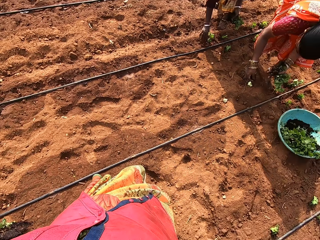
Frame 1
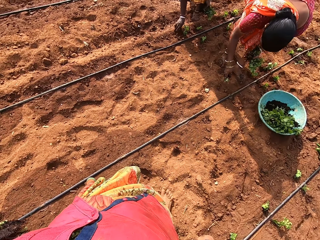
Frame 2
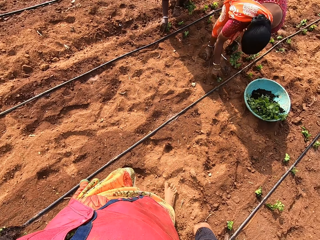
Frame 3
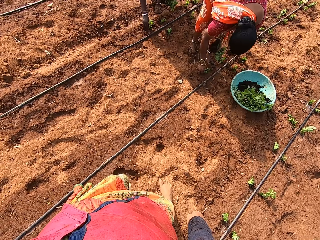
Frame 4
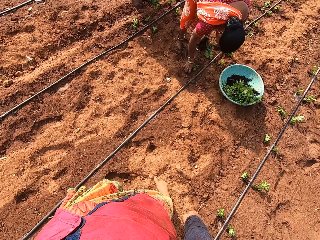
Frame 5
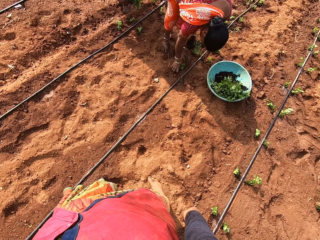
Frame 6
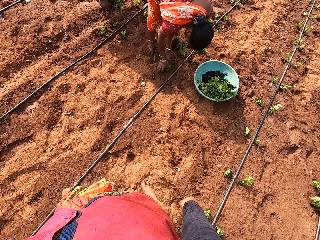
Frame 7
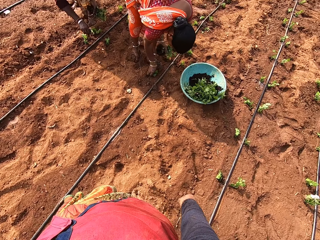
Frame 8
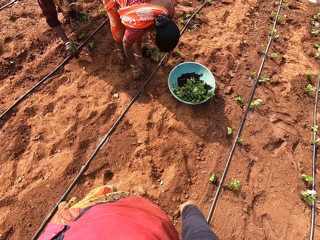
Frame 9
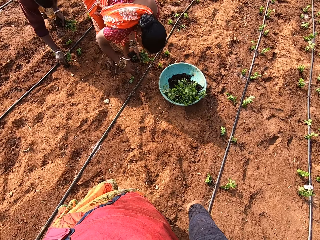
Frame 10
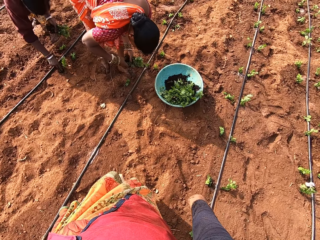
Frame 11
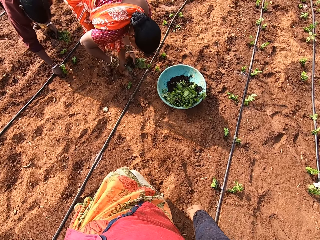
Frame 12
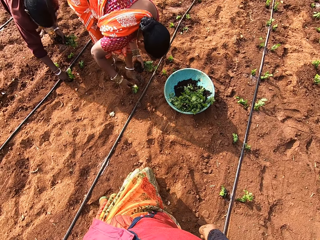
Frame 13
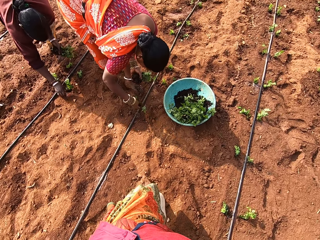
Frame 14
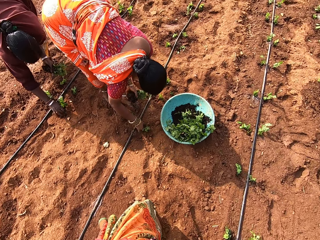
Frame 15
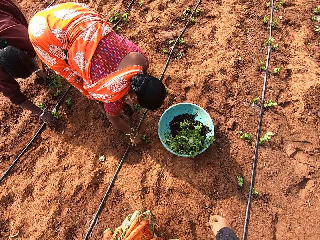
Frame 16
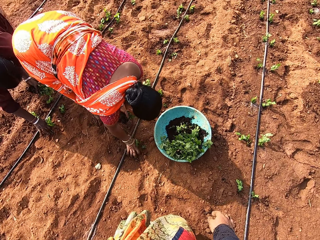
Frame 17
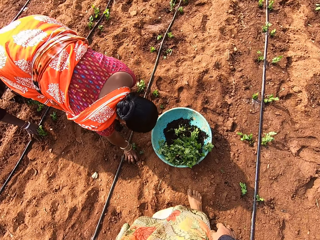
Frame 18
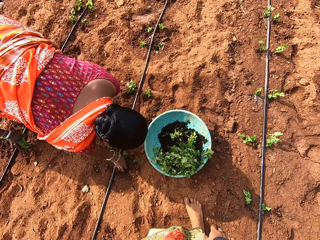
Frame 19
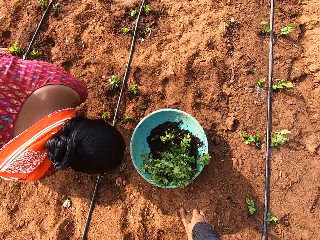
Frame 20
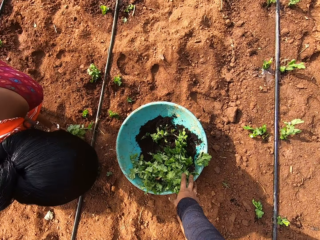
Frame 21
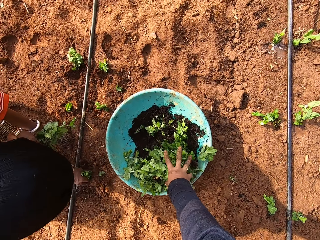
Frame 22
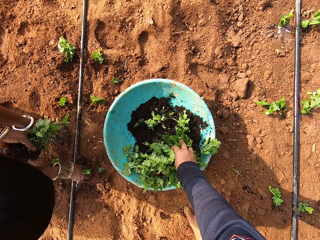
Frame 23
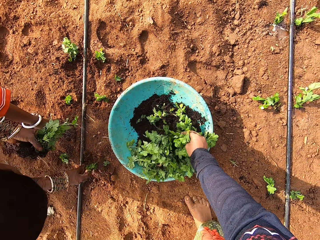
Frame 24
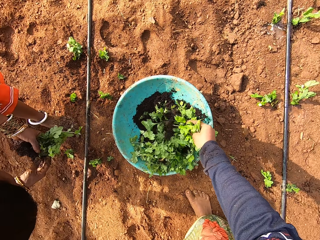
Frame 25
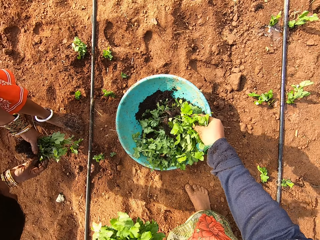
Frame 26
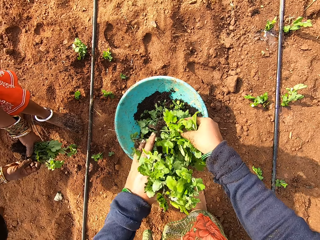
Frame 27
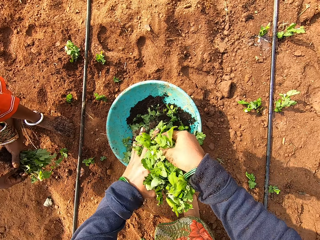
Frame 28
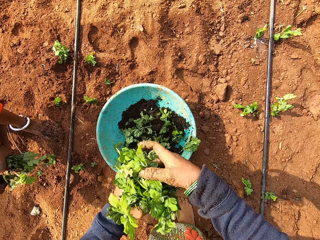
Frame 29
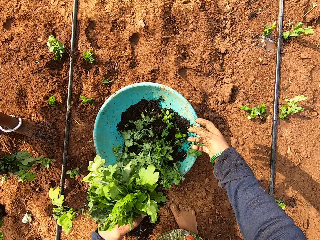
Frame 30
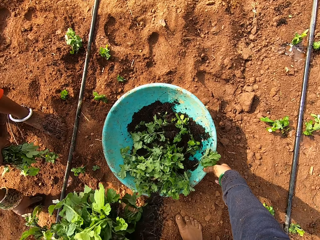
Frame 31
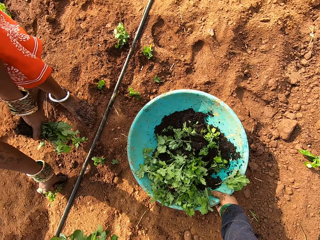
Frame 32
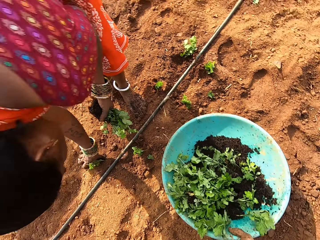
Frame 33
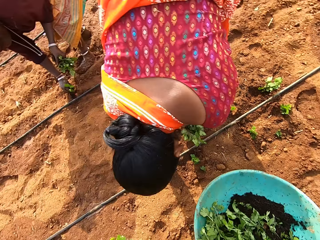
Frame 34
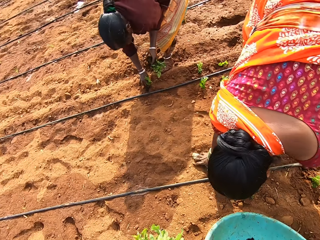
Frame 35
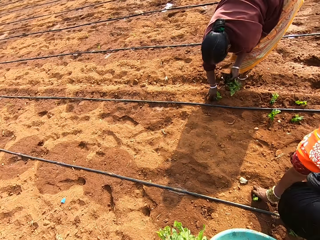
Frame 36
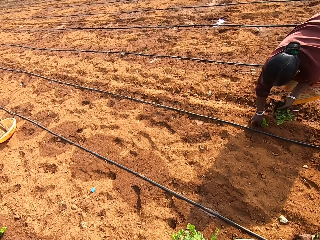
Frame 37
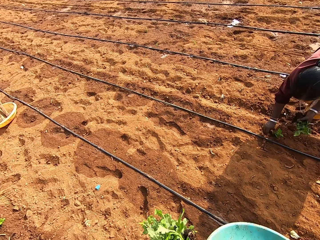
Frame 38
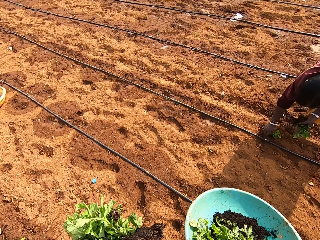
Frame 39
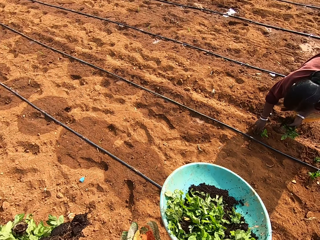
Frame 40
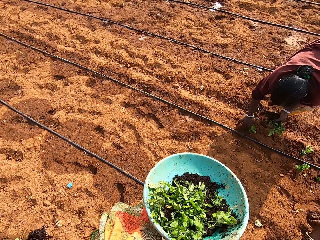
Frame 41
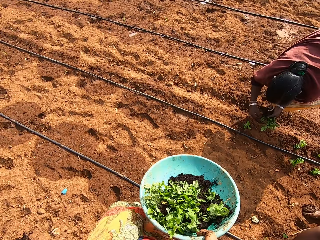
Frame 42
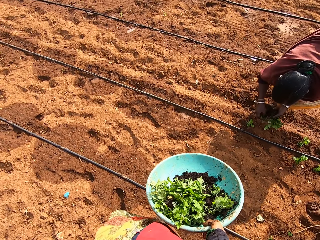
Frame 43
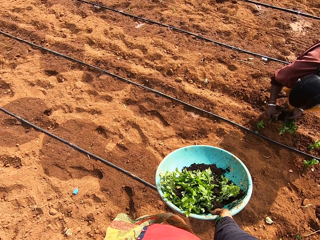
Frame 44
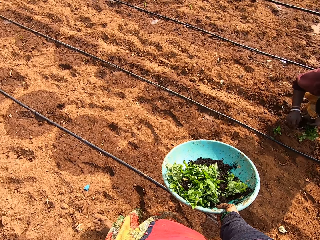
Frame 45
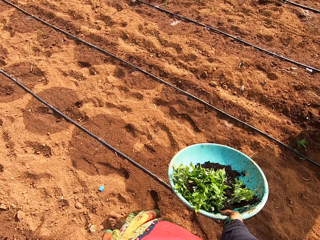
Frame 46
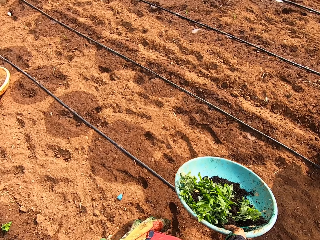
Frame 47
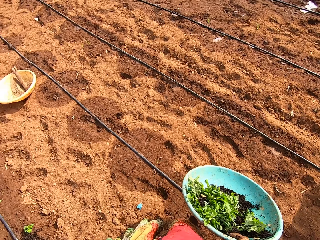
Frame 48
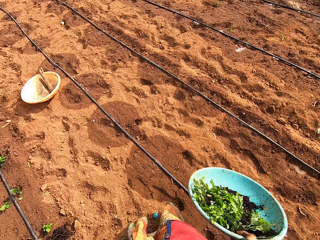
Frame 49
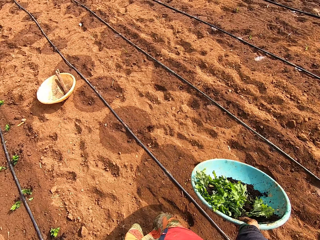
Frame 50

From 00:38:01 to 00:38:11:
The camera wearer turns towards a woman and another woman. The other woman plants a spinach on the ground with her right hand. The first woman plants a spinach on the ground with her right hand. The other woman removes a spinach from her left hand with her right hand. The other woman plants the spinach on the ground with her right hand. The first woman removes a spinach from her left hand with her right hand. The camera wearer walks around the garden. The first woman plants the spinach on the ground with her right hand. The camera wearer picks some spinach from a bowl on the ground with her right hand. She passes the spinach from her right hand to her left hand. The first woman removes a spinach from her left hand with her right hand. The first woman plants the spinach on the ground with her right hand. The camera wearer picks the bowl from the ground with her right hand. The other woman plants a spinach on the ground with her right hand.

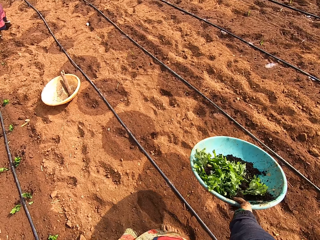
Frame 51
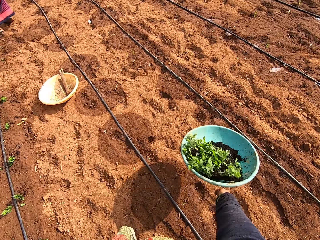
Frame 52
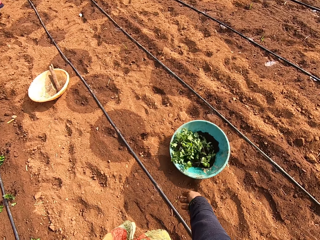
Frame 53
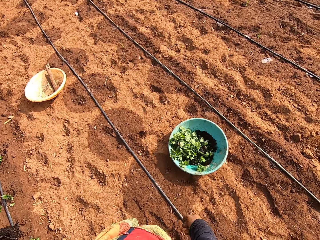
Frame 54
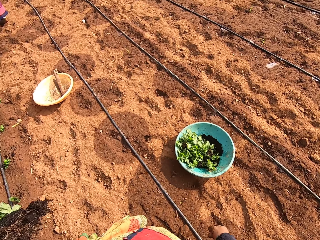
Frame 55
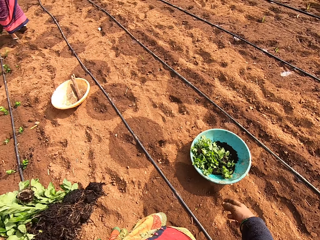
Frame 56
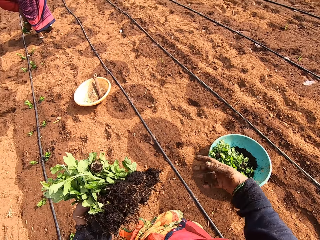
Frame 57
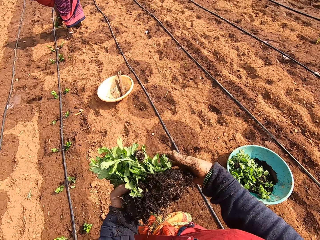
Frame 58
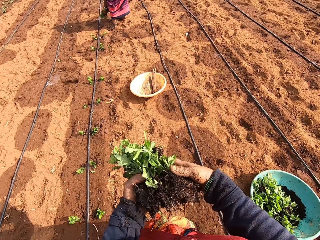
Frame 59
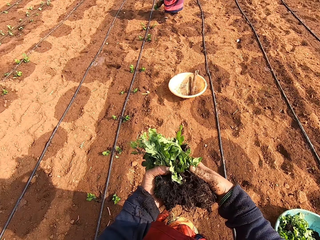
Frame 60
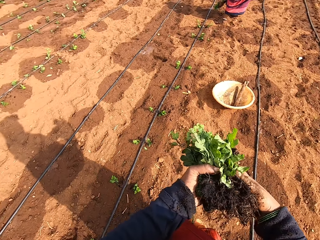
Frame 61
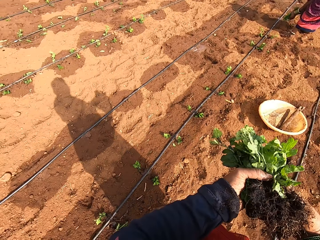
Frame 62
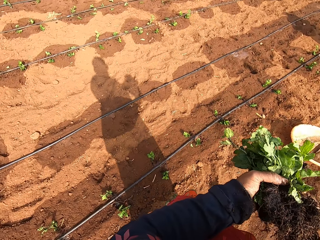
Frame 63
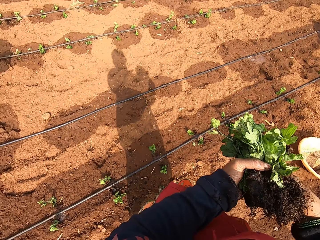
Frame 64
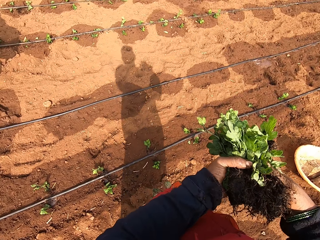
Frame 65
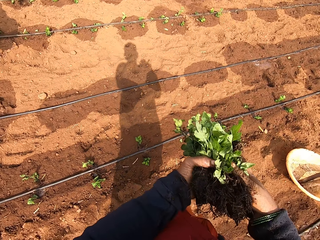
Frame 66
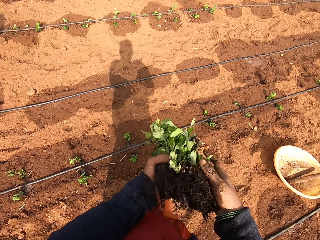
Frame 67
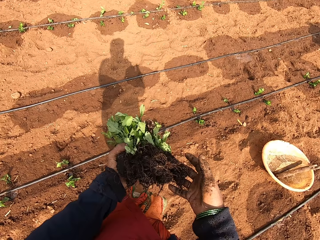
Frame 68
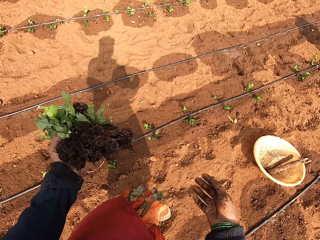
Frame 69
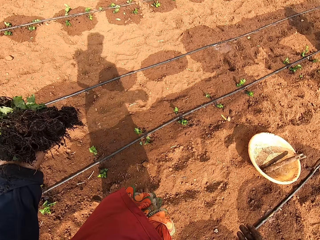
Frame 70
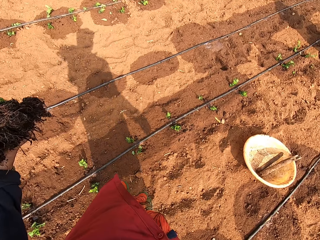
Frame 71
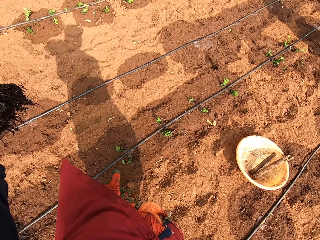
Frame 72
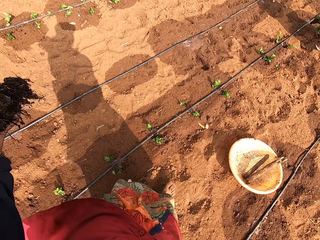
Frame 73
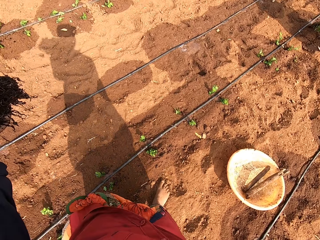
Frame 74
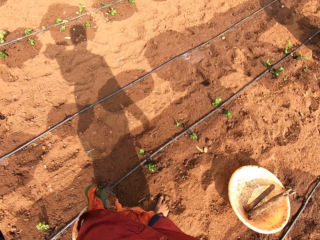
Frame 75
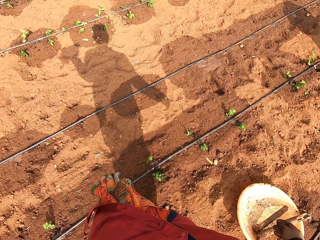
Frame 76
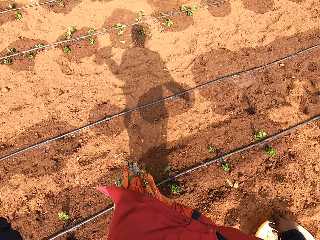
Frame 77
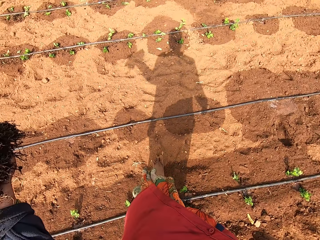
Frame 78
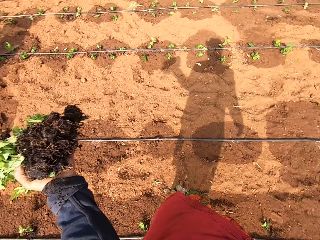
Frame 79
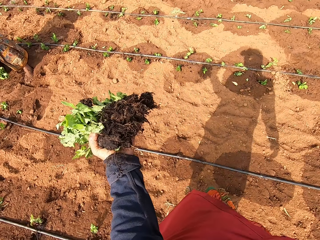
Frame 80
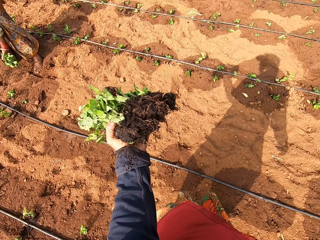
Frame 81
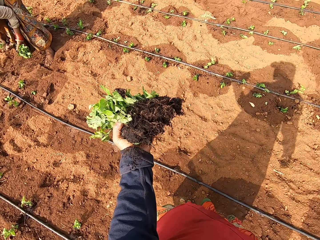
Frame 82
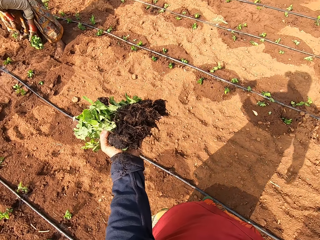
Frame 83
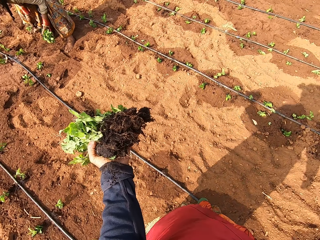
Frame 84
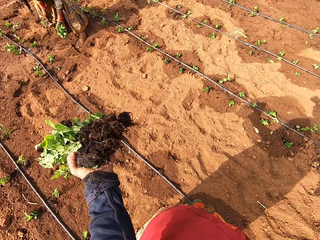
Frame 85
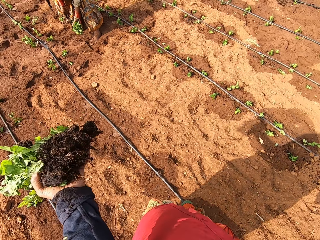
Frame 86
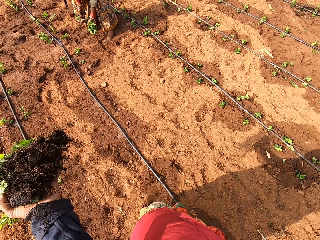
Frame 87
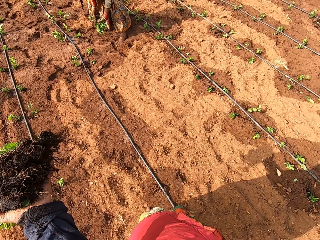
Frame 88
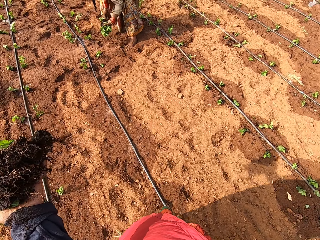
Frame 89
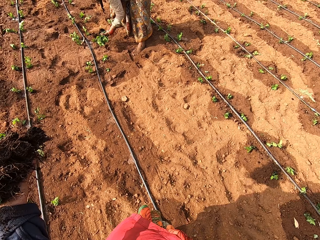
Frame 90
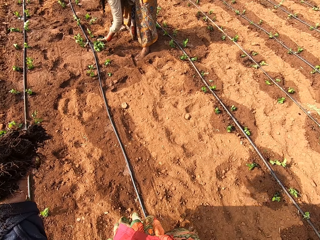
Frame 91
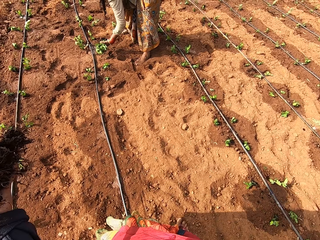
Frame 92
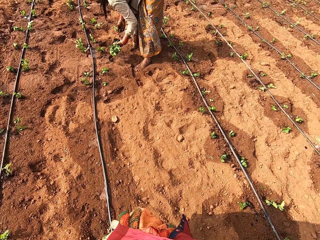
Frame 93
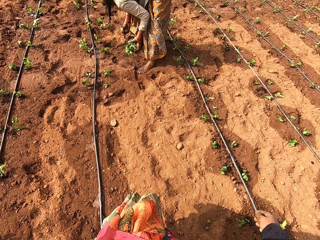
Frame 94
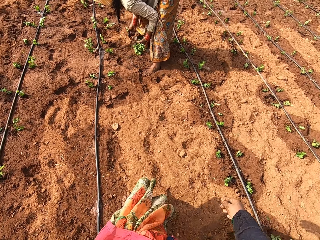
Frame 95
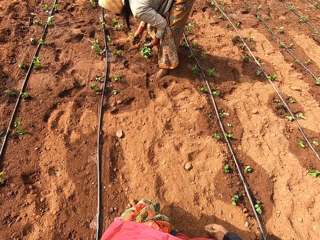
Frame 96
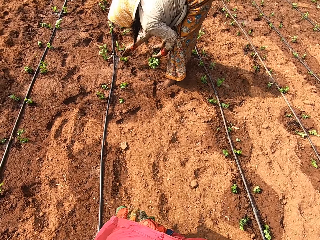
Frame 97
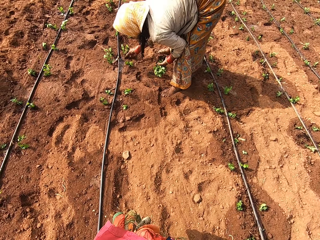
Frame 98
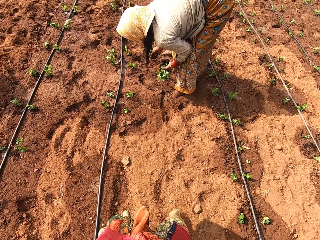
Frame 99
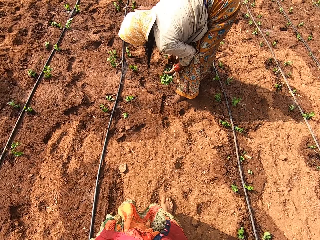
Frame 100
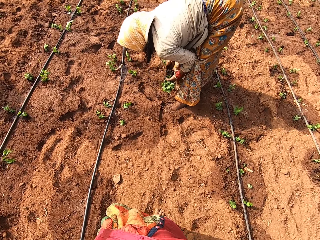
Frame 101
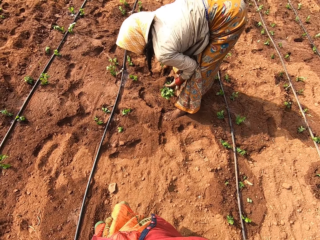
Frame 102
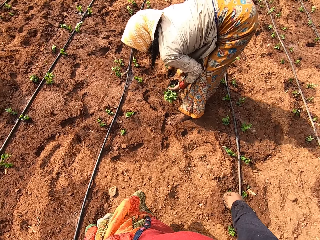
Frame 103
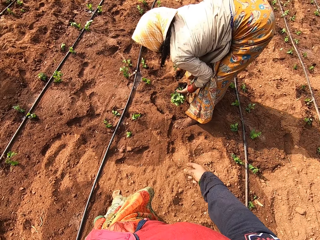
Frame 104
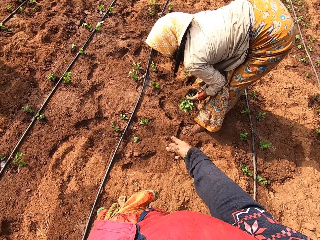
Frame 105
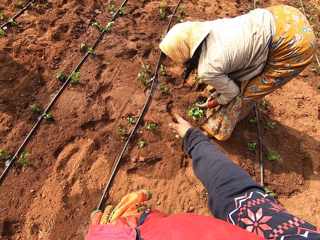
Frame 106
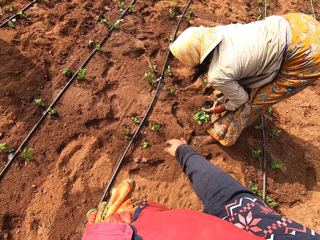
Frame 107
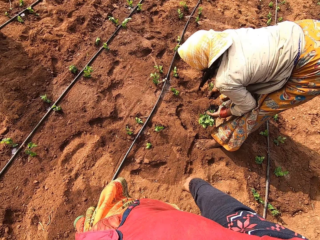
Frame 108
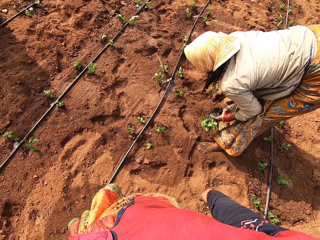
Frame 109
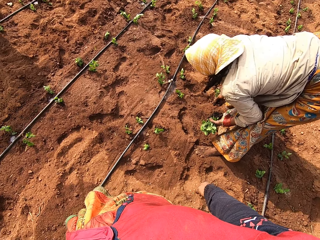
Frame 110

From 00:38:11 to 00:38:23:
The camera wearer drops the bowl on the ground with her right hand. She holds the spinach with both hands. She moves around with plants. She removes her right hand from the spinach in her left hand. A woman speaks to the camera wearer. The camera wearer walks around the garden. She turns towards the woman. She speaks to the woman. She walks towards the woman. She walks around the garden.
